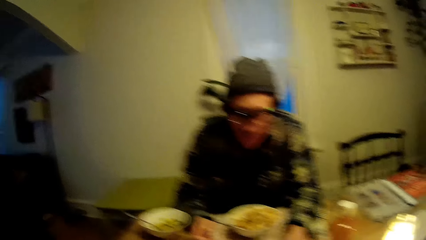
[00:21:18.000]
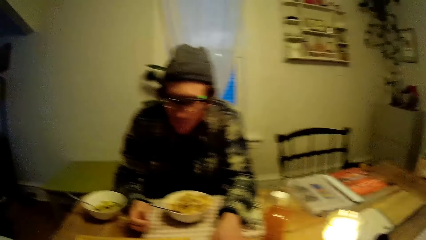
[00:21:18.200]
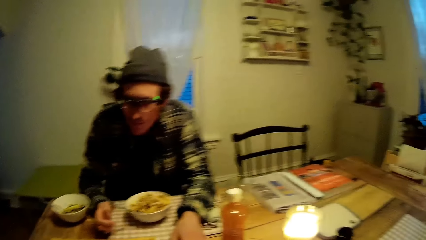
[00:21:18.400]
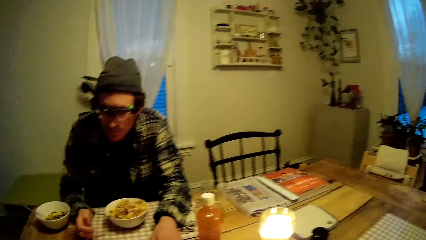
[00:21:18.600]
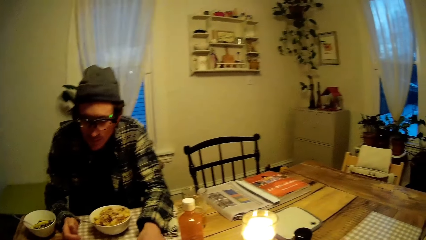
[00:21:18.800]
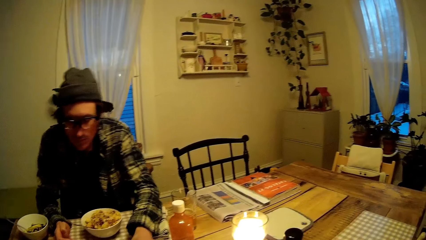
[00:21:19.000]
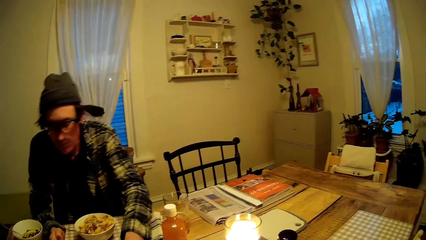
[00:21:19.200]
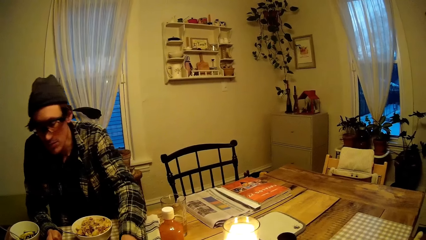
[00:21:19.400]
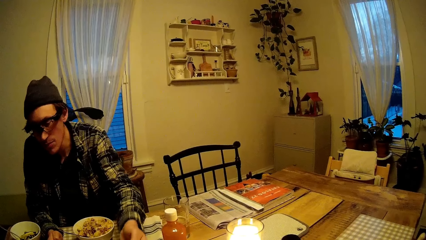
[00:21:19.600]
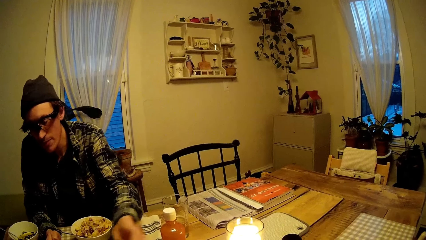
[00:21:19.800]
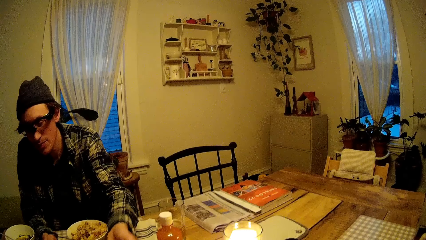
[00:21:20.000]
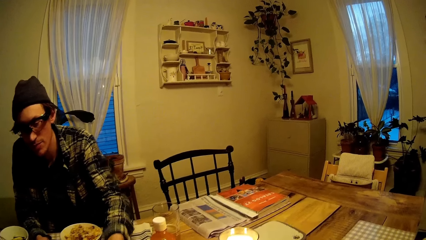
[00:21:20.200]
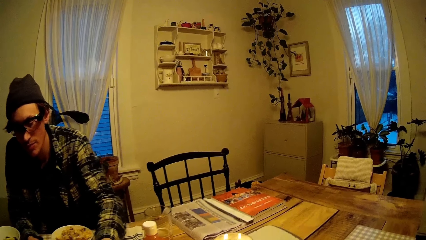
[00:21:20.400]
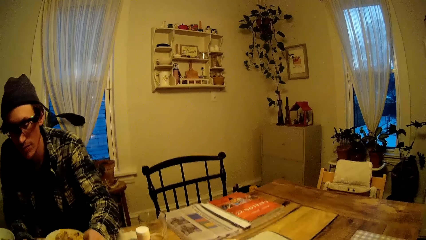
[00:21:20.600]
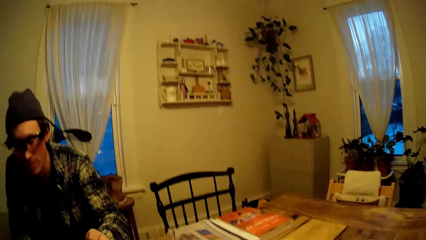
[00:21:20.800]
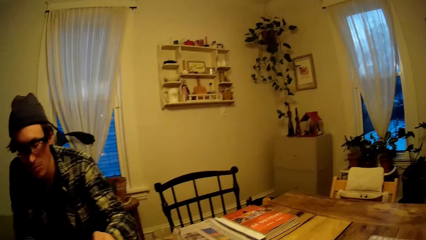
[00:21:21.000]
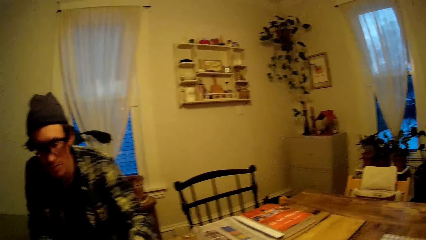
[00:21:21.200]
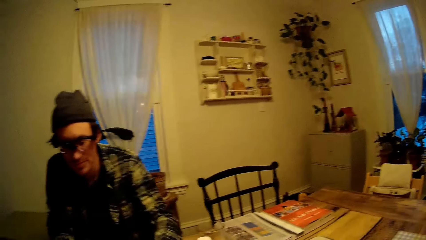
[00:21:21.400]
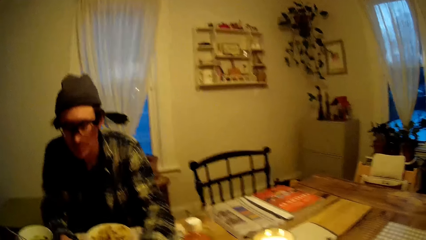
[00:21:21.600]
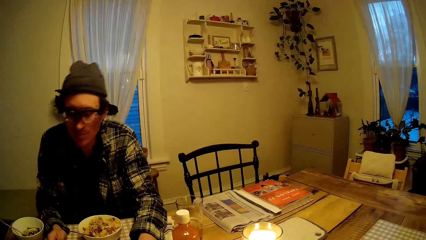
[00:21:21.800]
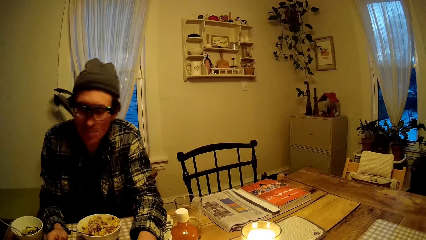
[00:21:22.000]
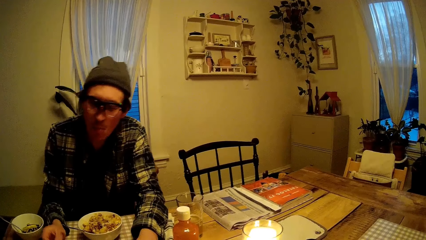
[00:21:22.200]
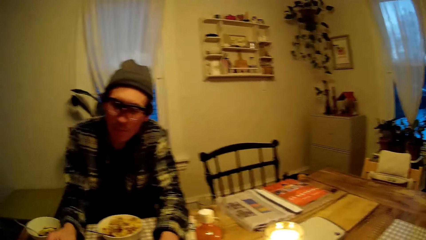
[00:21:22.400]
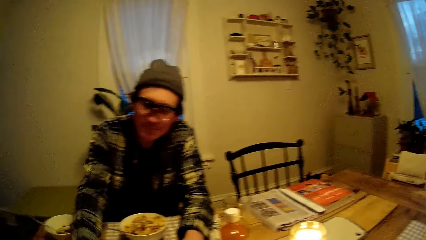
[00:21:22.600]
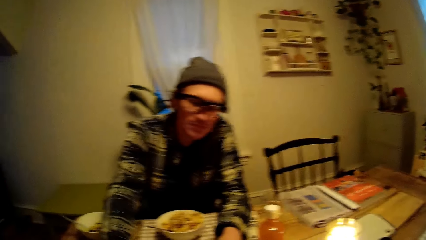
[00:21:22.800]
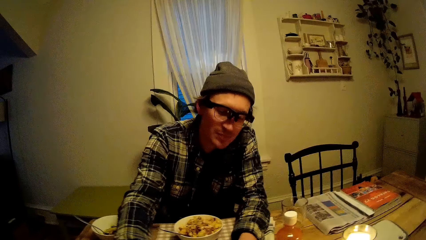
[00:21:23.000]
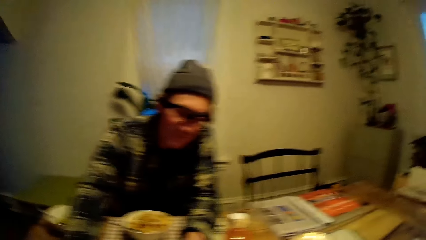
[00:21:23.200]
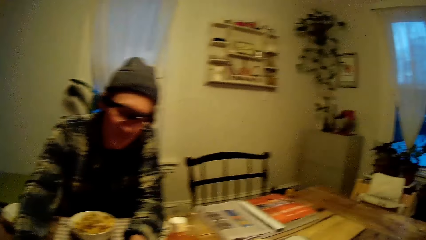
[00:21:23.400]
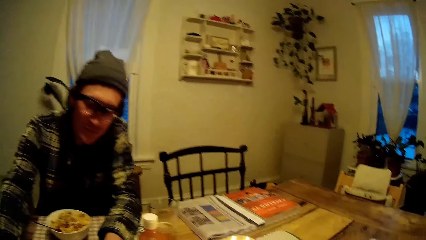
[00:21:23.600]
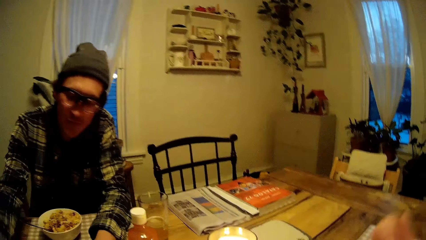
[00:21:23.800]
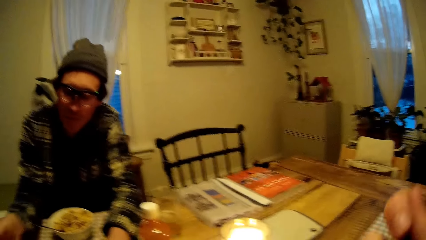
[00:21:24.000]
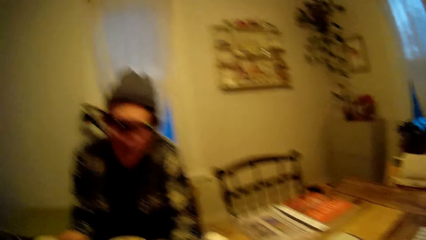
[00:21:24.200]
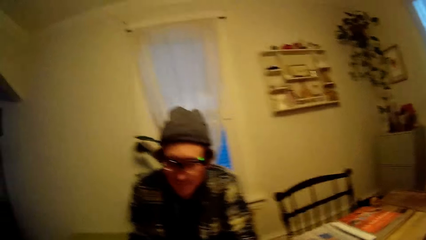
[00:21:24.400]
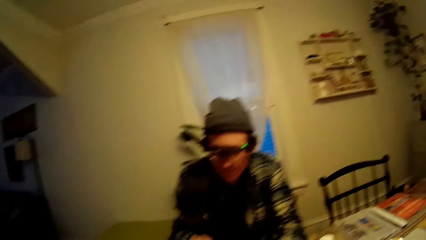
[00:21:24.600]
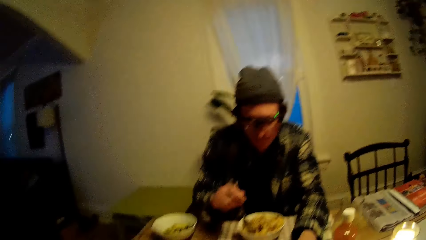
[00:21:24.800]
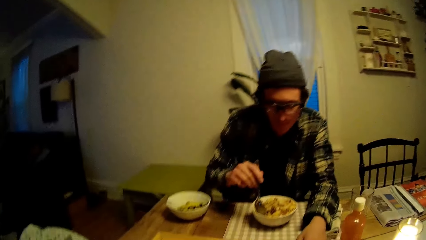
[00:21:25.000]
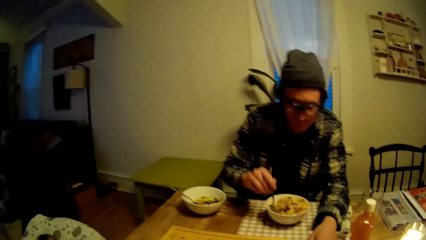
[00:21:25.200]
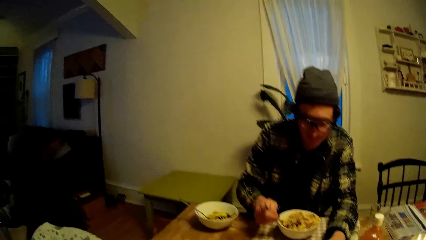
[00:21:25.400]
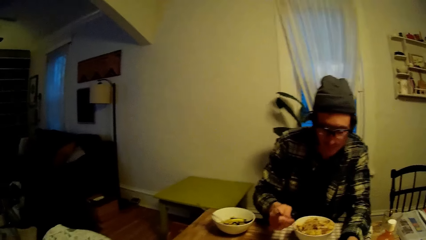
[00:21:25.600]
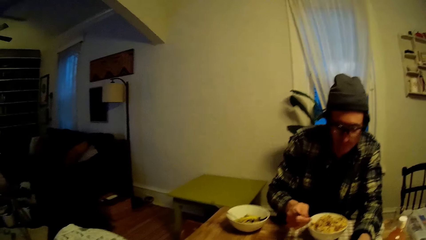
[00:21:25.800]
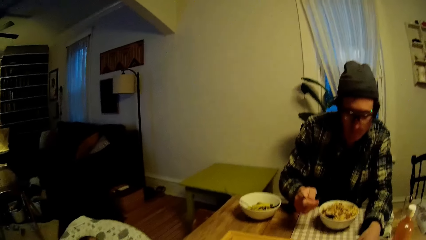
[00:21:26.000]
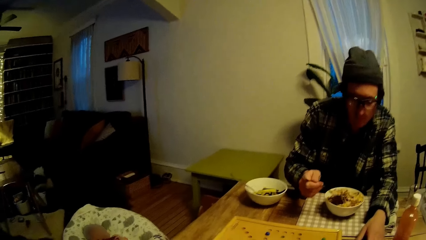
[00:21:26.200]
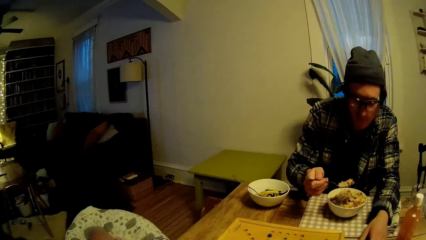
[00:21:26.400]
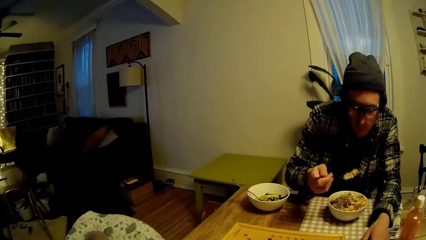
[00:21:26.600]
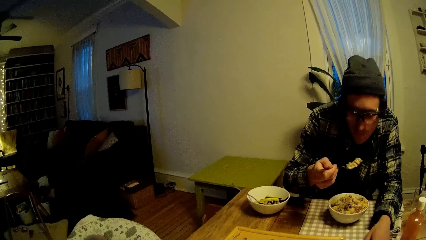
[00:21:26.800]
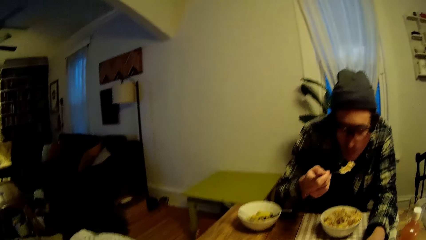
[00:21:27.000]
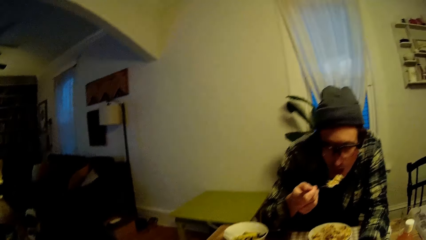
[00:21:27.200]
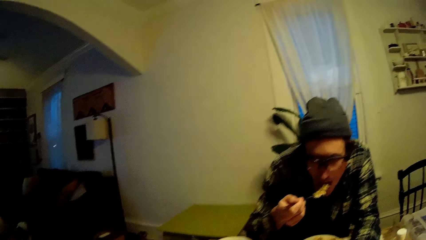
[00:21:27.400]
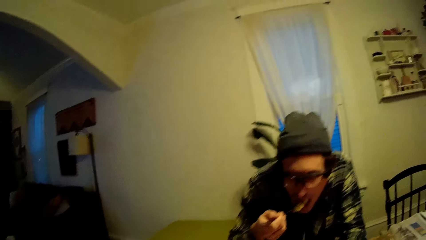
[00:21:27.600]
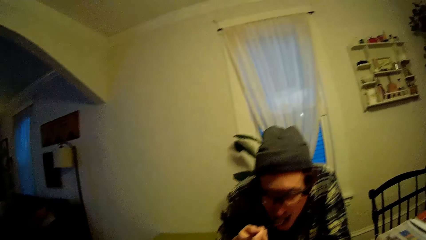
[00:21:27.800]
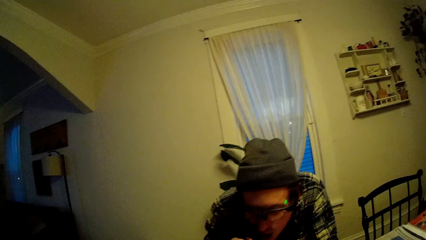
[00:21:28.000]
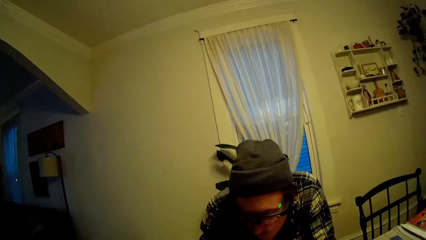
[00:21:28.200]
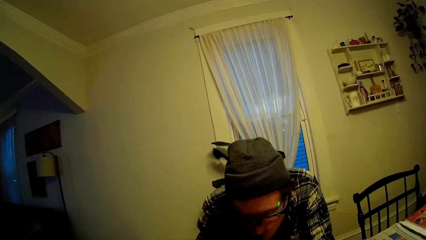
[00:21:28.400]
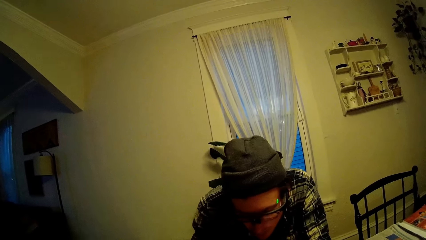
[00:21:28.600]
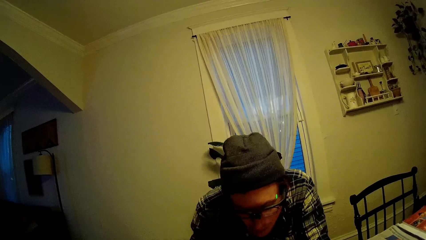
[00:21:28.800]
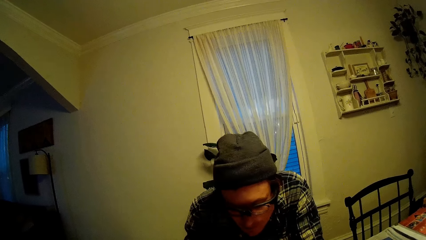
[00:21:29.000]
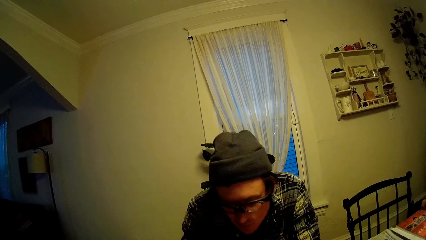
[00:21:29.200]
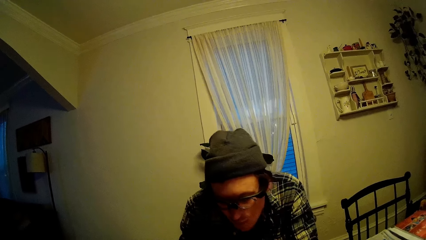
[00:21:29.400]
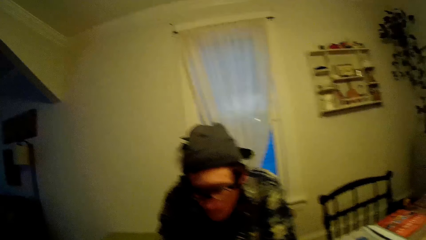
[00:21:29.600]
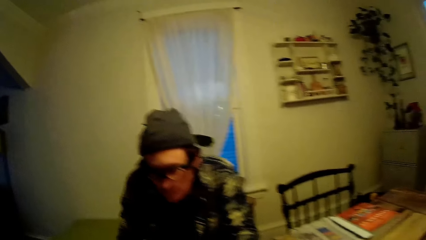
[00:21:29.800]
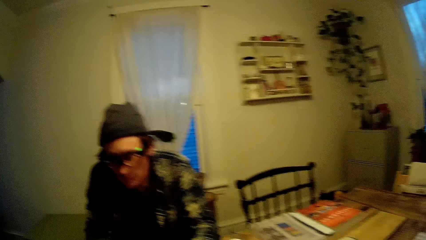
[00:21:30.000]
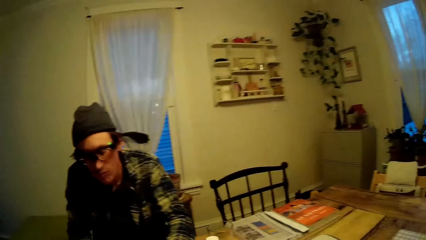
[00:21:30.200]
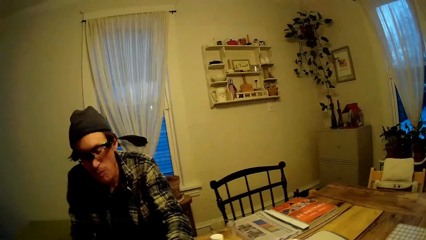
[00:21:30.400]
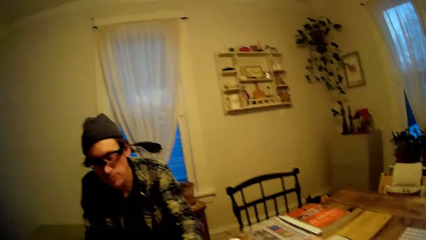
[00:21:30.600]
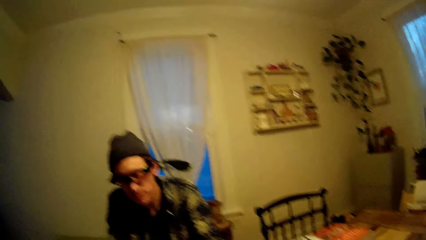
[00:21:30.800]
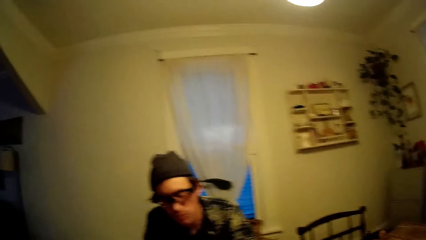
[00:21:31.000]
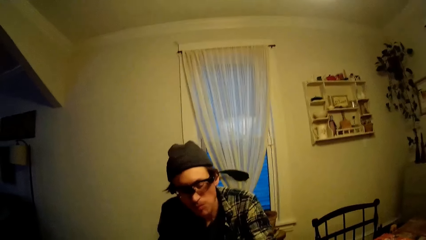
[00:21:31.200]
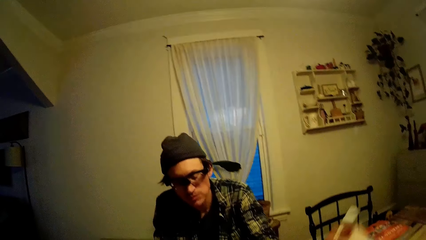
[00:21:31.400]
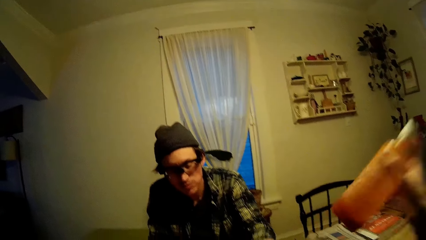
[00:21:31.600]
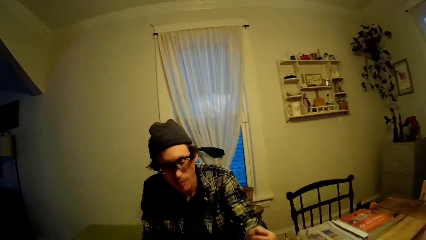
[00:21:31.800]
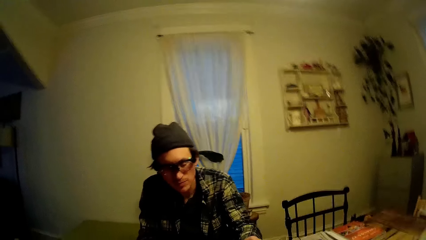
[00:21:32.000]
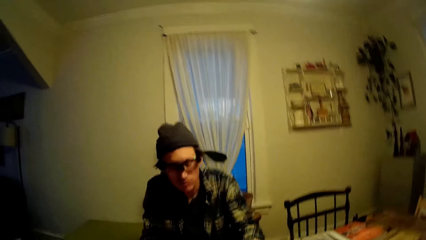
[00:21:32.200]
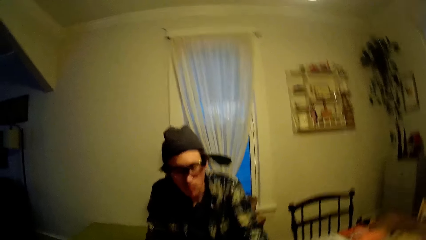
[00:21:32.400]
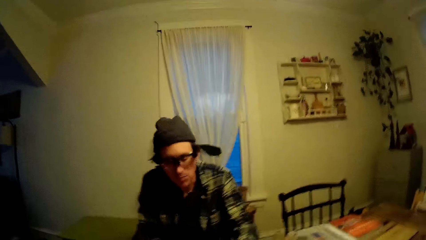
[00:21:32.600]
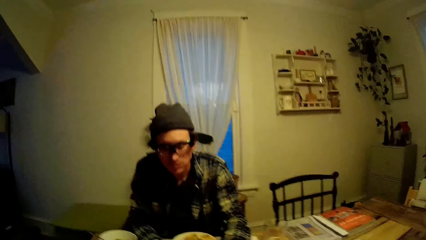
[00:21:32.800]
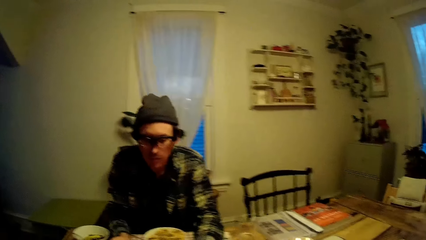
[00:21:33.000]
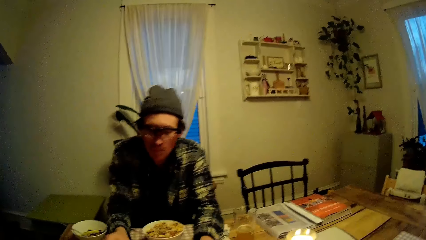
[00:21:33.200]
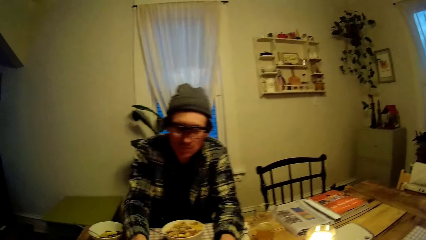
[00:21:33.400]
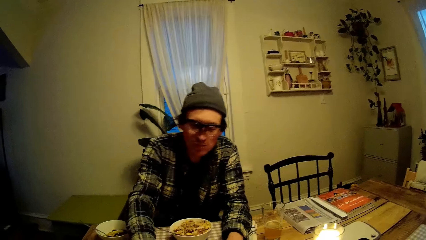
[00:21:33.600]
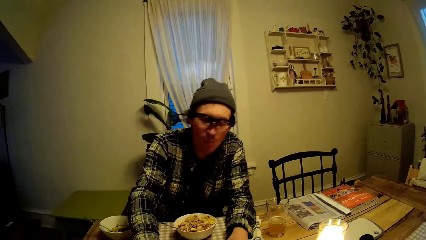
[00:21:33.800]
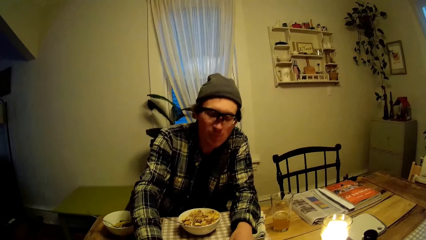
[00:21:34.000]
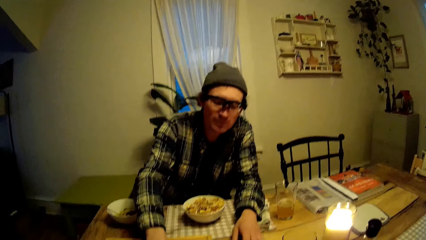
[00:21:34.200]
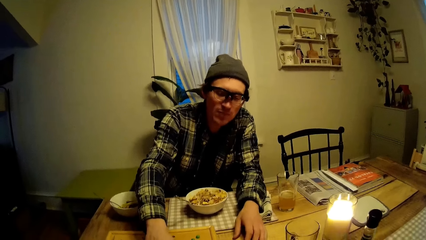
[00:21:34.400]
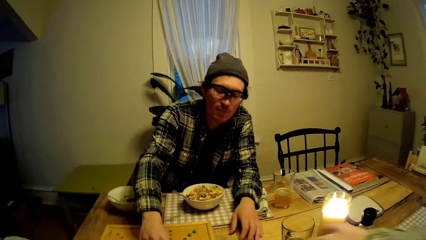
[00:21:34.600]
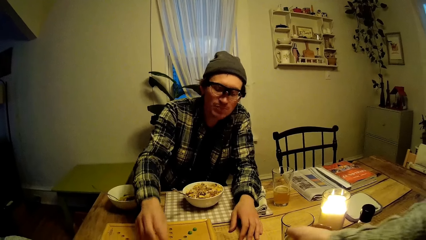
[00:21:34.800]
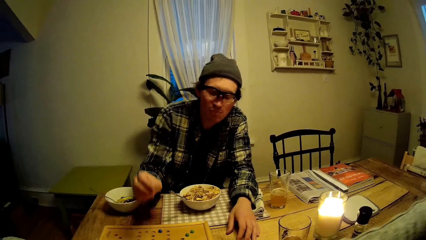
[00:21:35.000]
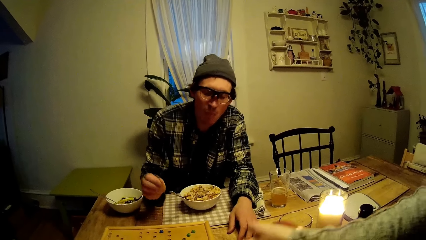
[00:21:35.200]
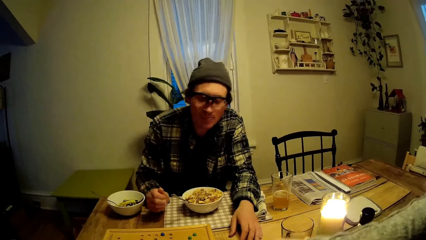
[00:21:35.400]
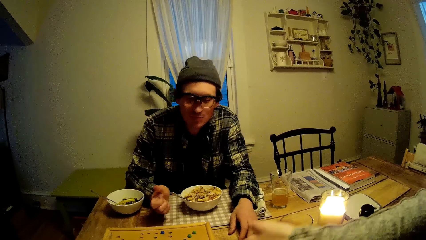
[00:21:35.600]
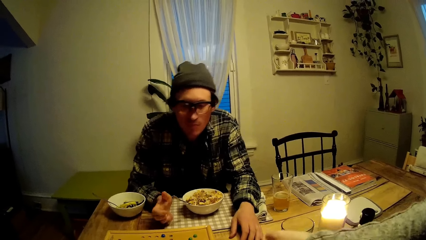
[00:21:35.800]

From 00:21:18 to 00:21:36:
A man picks the dice on the table, plays, and tosses the dice with his left hand. The man picks the spoon in the plate and puts a portion of food in his mouth with his right hand. The man picks the dice on the table and plays. The camera wearer picks the bottle of tomato from the dining table with her right hand. The man plays. The man adjusts the star on the game board.
